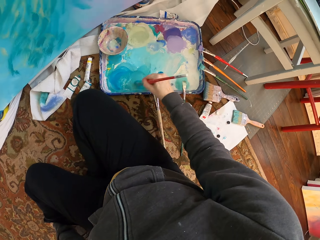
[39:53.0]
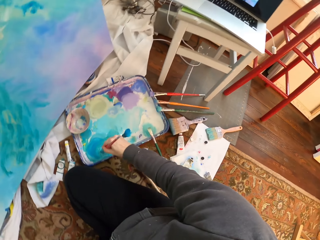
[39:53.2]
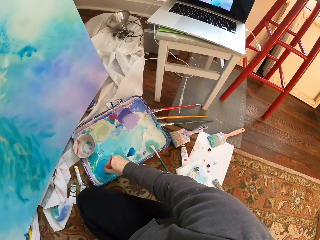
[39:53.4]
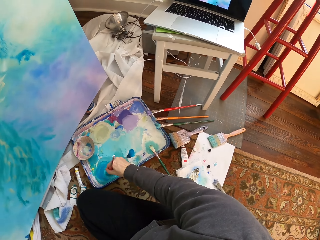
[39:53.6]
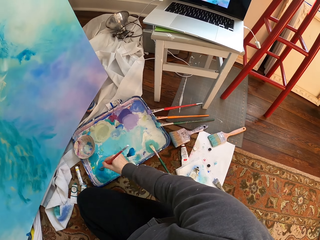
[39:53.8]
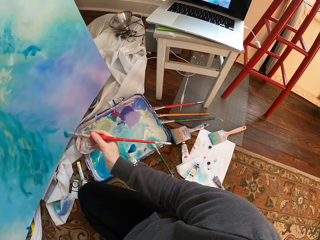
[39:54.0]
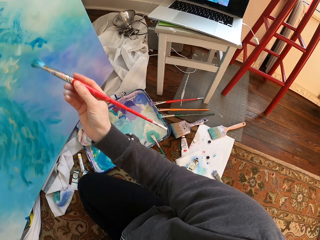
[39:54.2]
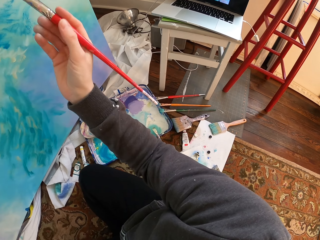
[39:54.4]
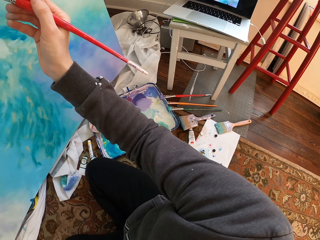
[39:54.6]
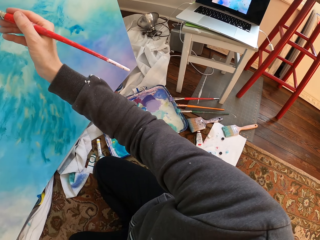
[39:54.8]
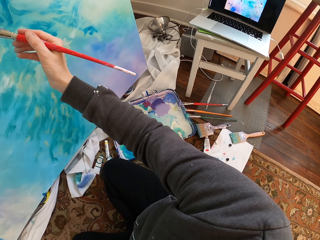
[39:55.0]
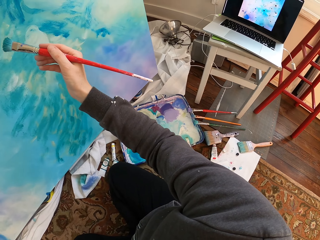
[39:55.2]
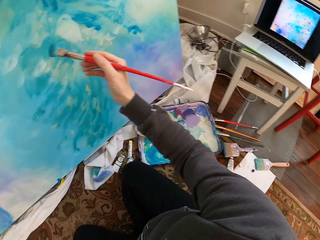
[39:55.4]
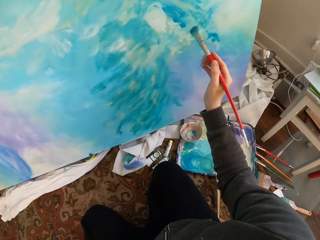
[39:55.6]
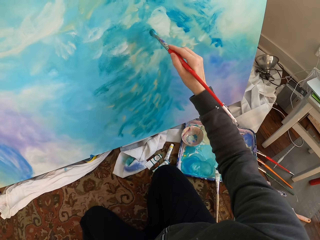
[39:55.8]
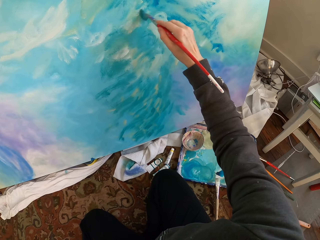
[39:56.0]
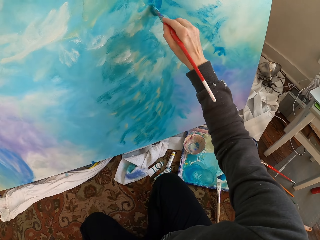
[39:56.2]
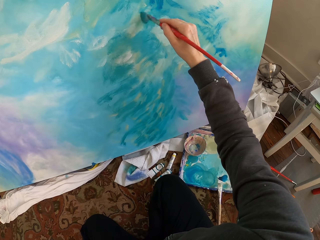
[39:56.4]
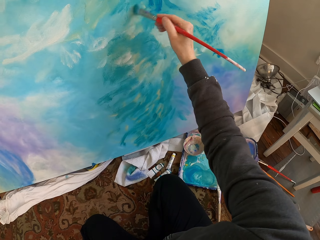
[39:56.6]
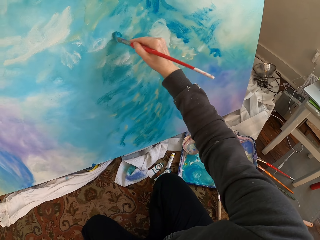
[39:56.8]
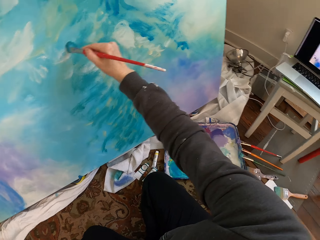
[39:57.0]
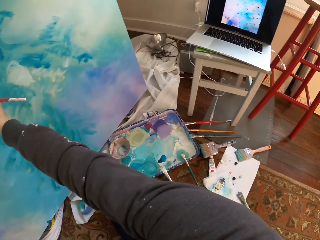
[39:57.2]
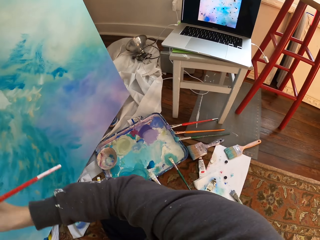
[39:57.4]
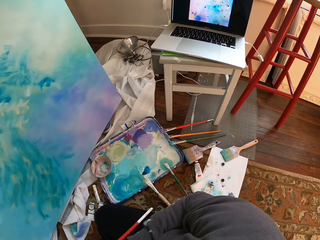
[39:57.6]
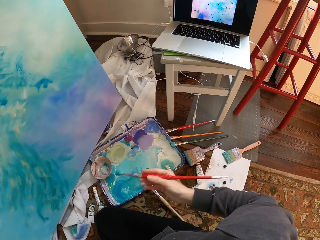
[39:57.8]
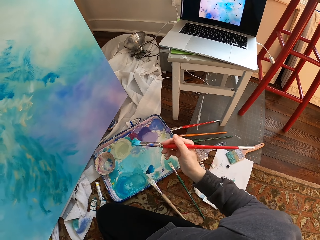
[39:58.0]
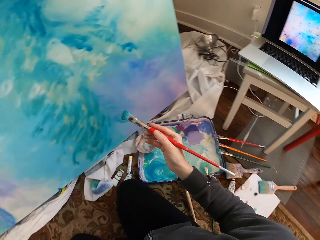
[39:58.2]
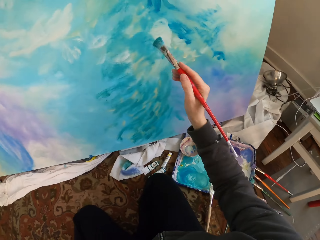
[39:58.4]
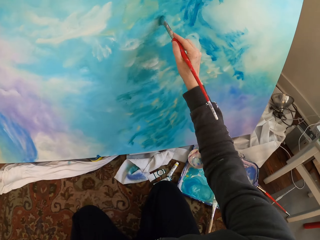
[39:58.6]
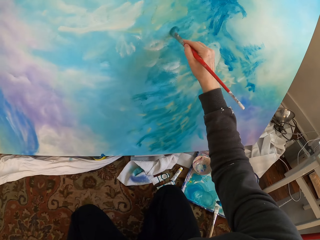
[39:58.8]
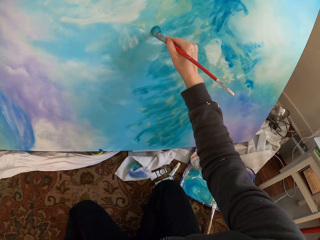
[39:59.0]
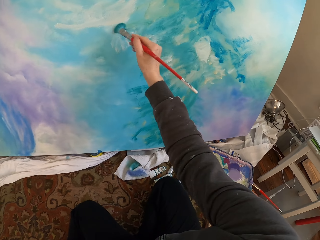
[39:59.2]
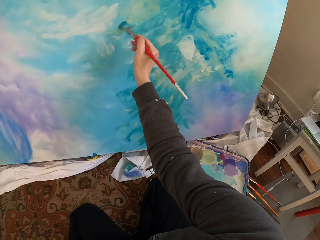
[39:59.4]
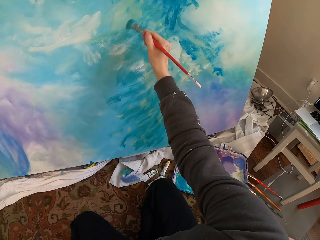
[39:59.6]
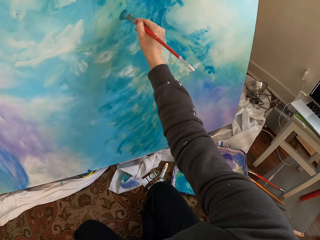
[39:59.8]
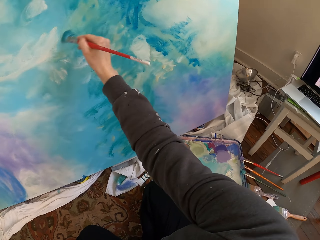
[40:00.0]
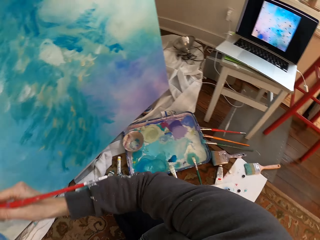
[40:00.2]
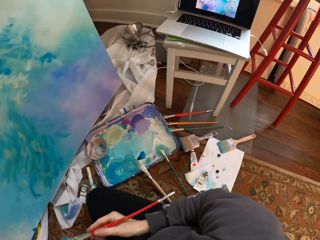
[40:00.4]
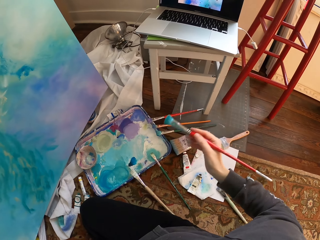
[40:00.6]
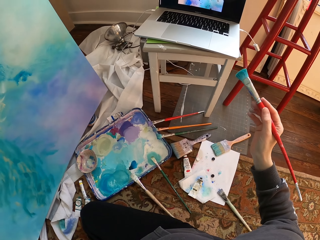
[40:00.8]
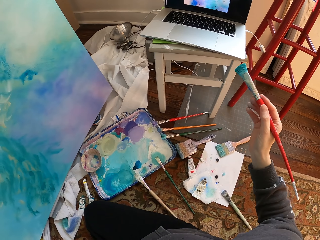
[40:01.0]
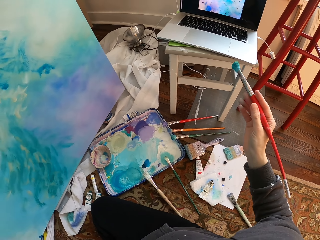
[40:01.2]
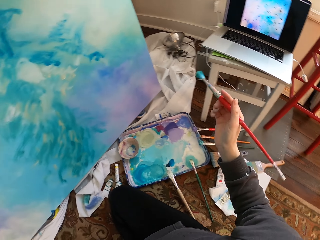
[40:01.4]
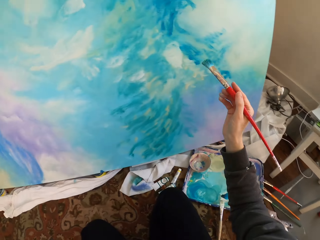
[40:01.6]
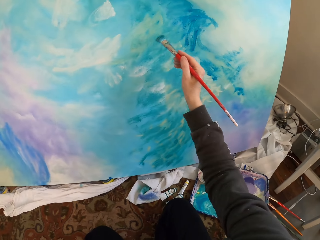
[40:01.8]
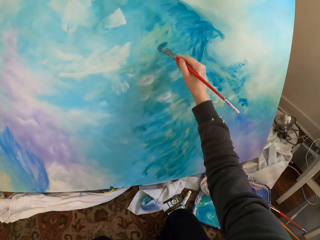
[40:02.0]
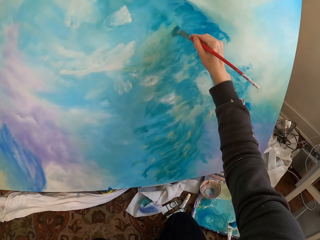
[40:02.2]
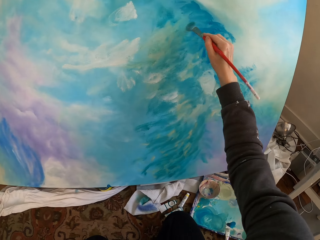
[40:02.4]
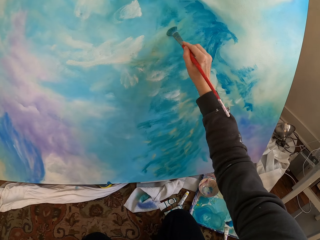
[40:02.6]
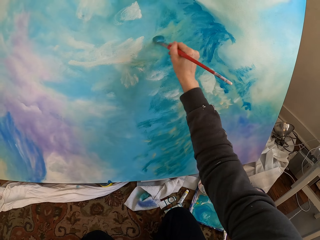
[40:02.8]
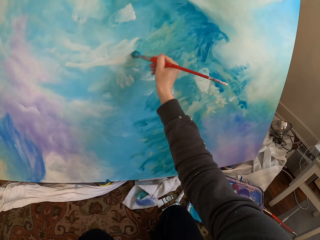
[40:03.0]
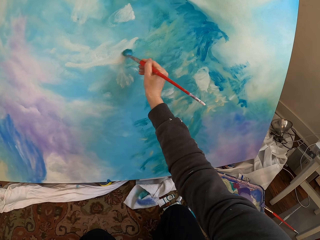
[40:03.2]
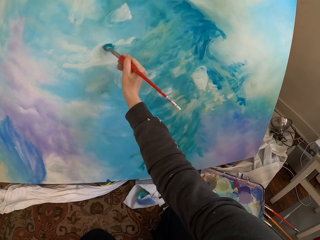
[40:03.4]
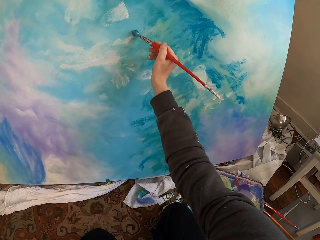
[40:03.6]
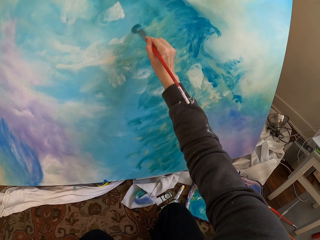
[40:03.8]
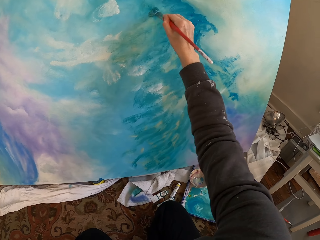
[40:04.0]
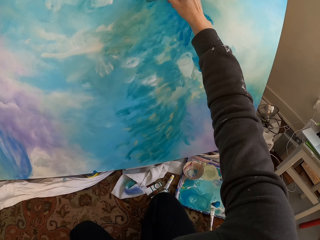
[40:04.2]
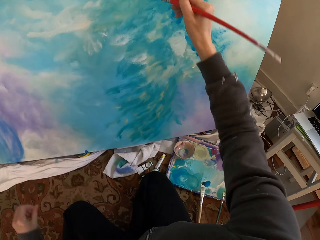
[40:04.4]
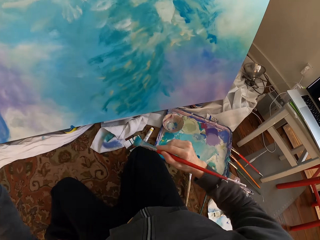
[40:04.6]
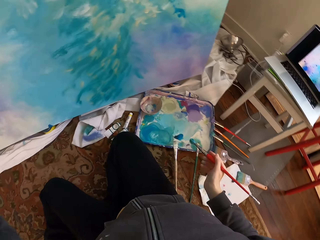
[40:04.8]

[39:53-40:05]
The camera wearer mixes paint with the brush. They paint. They hold the brush away from the paint work. They paint.

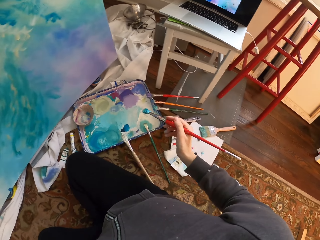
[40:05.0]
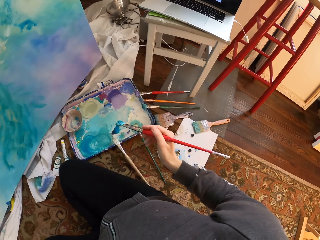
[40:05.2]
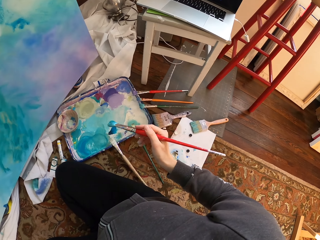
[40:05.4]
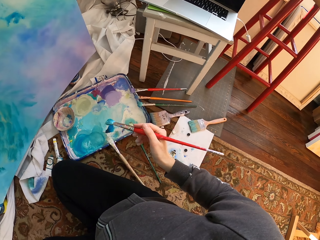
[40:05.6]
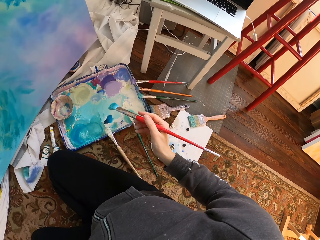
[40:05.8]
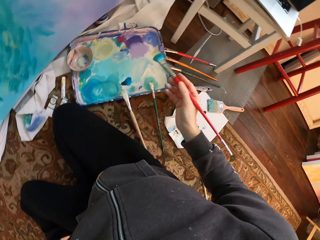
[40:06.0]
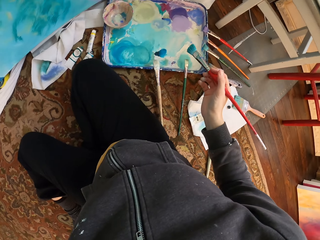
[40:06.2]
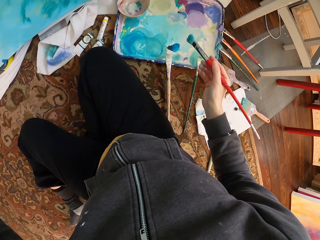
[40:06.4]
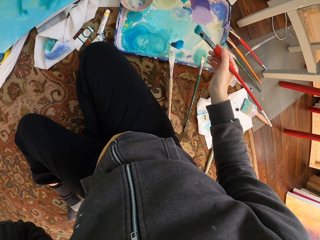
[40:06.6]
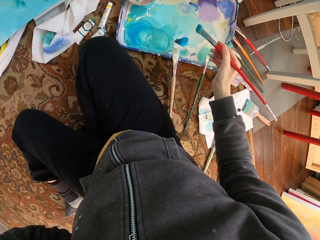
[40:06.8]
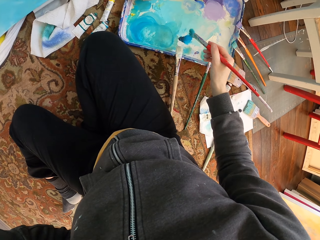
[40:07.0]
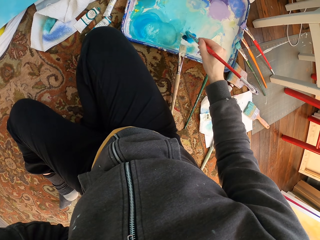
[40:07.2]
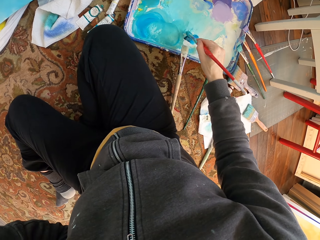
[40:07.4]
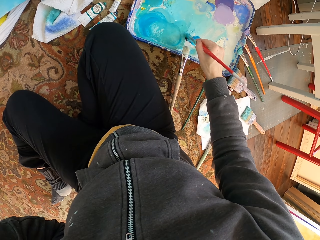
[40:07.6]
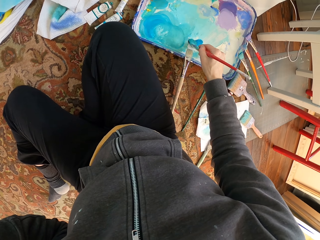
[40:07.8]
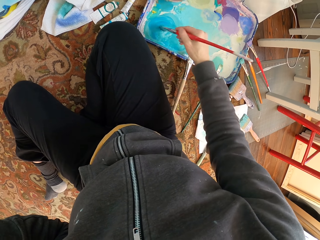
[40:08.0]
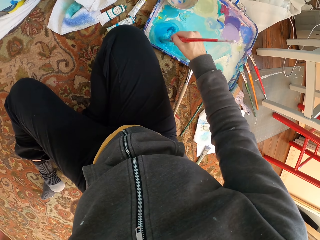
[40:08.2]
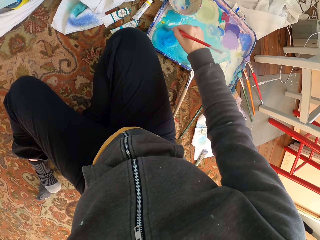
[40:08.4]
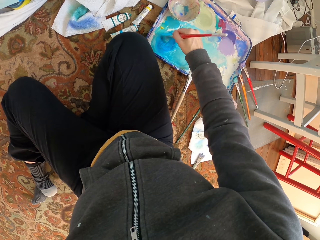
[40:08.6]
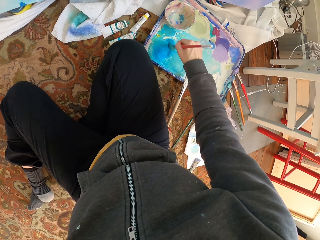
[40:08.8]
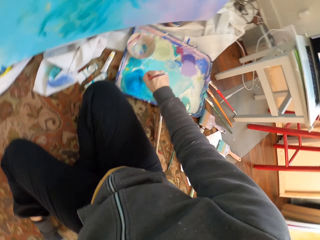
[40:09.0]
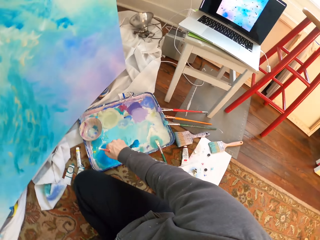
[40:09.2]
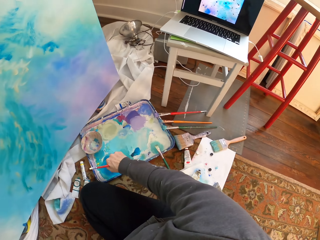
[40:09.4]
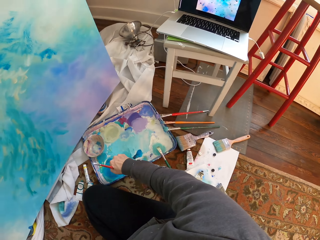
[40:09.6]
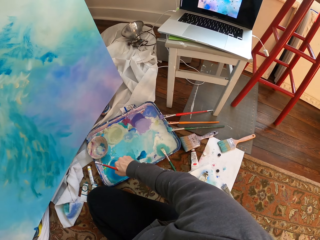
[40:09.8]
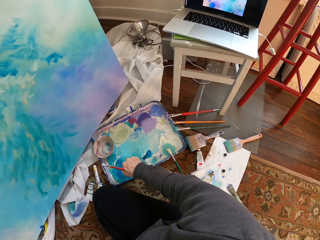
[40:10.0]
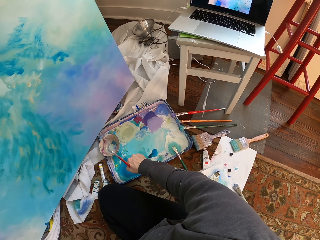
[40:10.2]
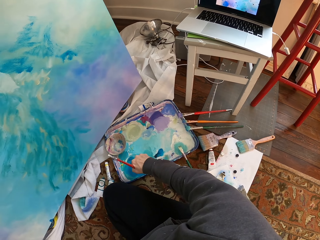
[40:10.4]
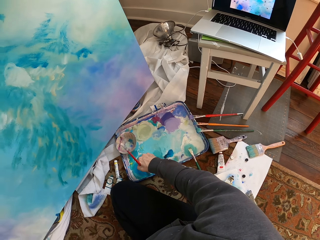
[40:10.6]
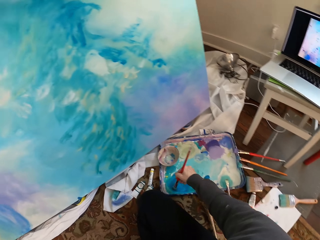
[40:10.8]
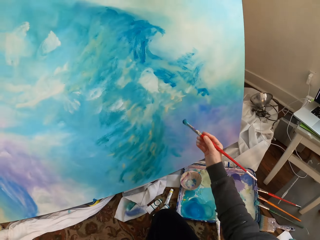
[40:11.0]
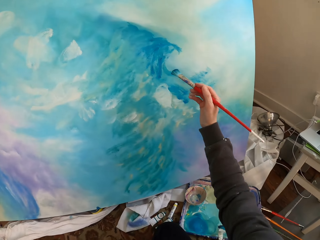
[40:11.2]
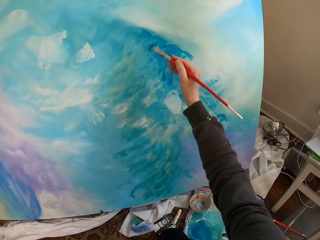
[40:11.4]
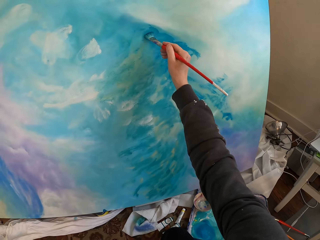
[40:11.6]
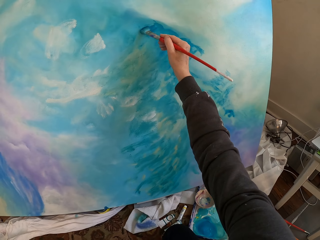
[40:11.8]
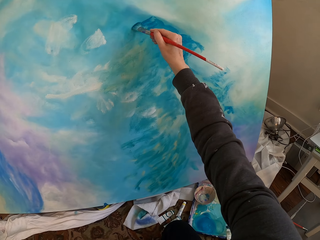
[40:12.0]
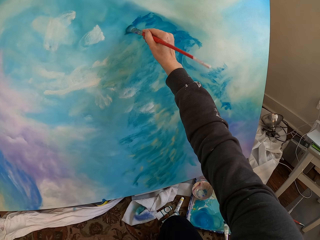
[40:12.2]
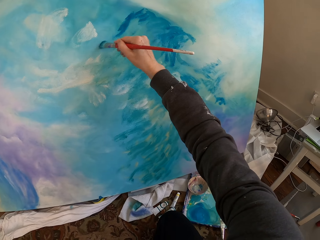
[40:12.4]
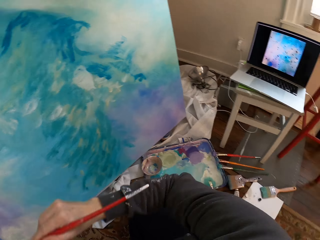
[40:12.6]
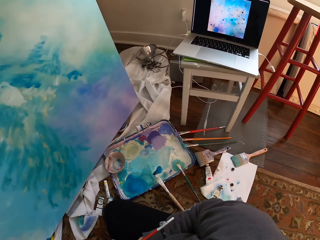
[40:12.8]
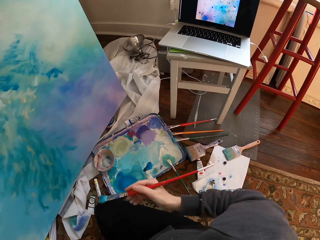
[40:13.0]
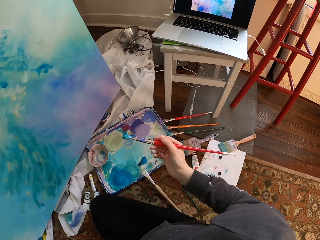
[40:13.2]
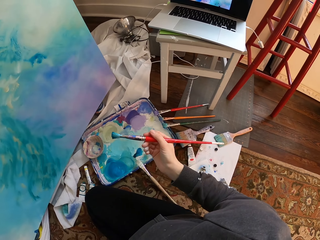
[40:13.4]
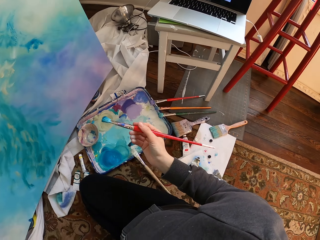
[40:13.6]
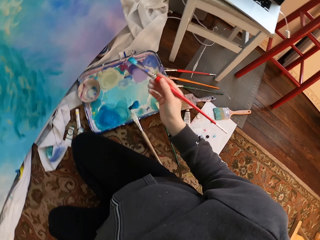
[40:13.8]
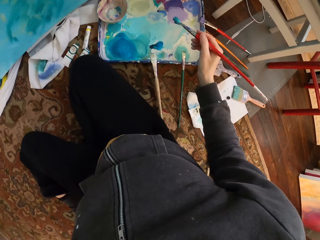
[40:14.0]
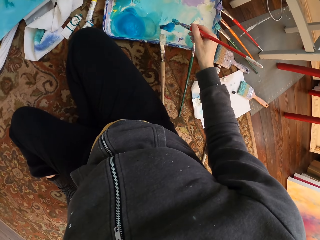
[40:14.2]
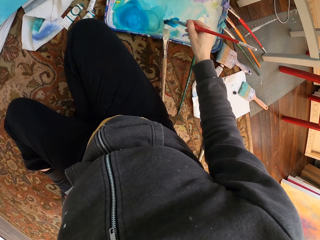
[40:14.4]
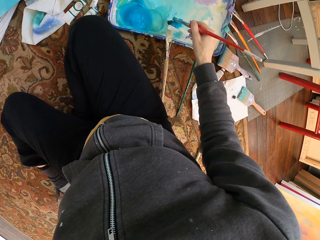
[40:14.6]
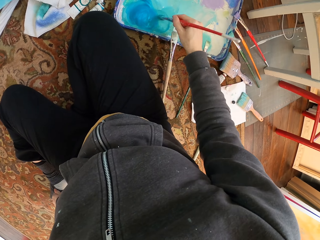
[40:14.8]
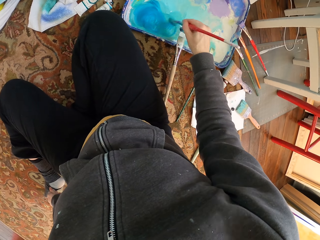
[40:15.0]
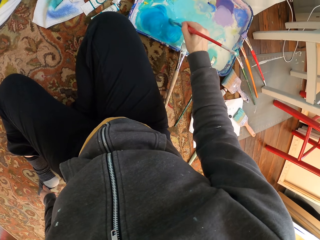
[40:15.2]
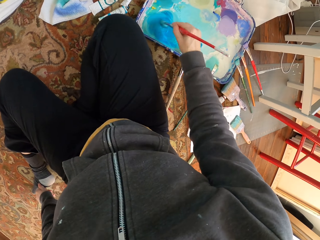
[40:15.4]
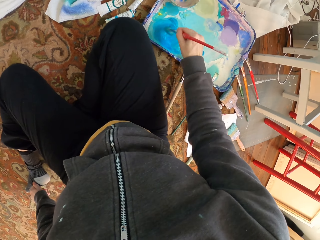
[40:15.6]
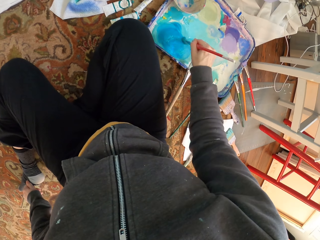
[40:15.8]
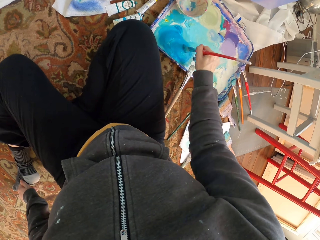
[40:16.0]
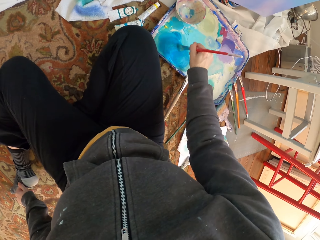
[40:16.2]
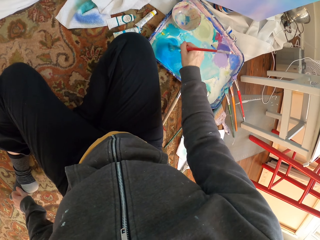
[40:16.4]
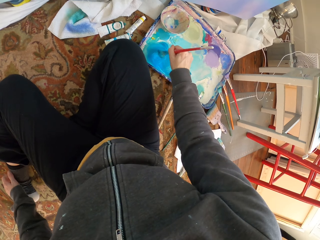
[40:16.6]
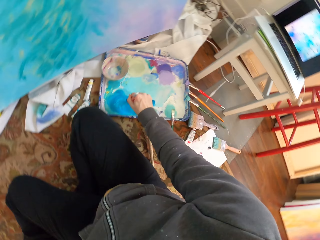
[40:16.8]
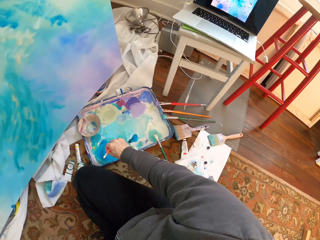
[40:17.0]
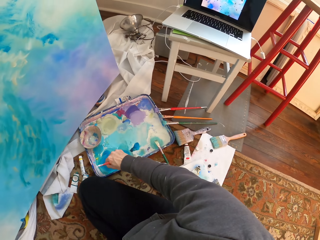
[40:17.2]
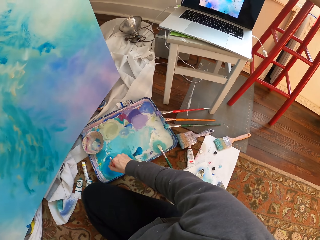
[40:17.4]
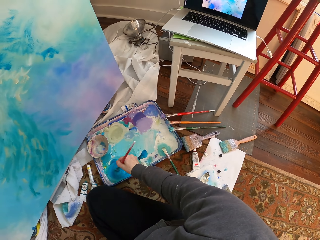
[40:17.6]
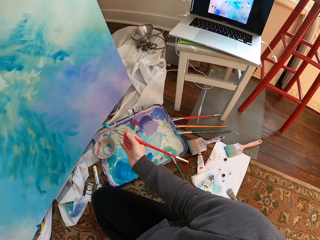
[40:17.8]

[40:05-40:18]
The camera wearer removes the brush from the paint work. They pick up the paint brush. They mix paint with the brush. They paint. They look at the paint work. They mix paint with the brush.
